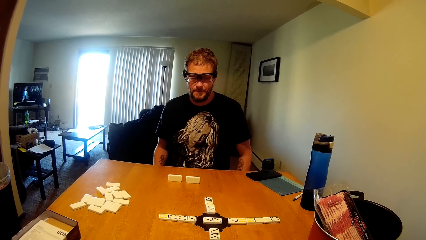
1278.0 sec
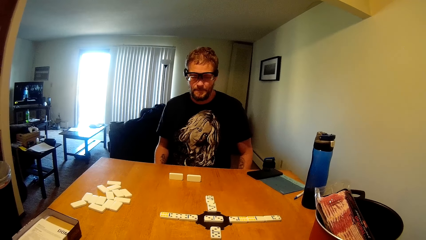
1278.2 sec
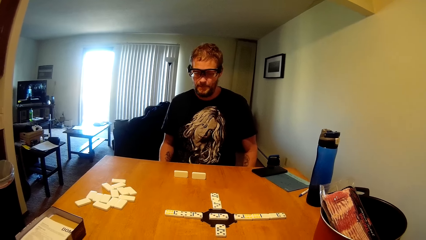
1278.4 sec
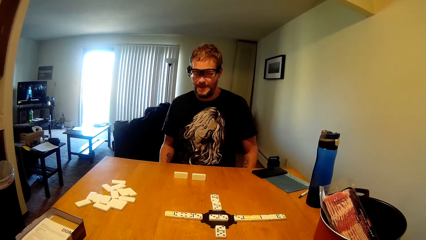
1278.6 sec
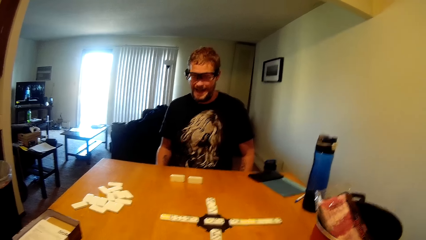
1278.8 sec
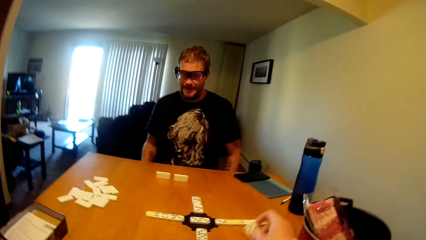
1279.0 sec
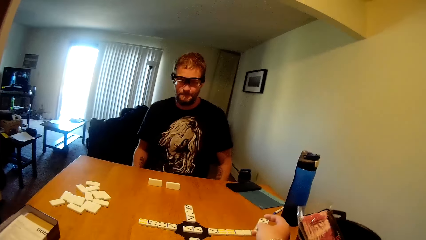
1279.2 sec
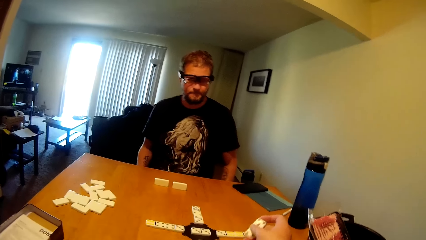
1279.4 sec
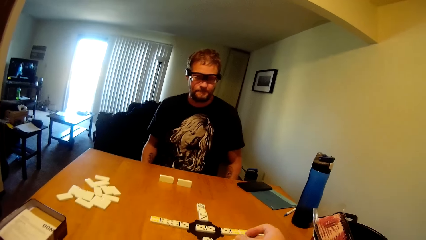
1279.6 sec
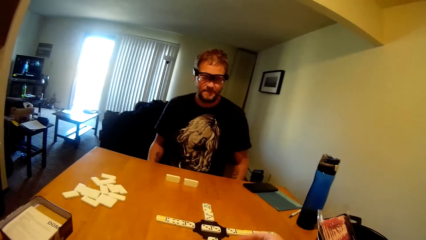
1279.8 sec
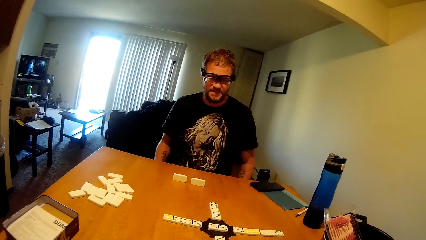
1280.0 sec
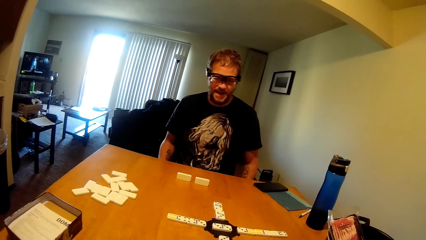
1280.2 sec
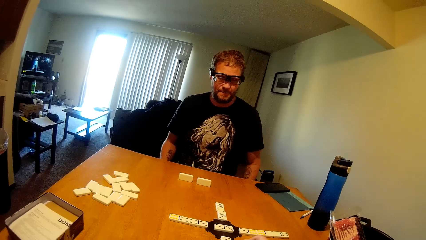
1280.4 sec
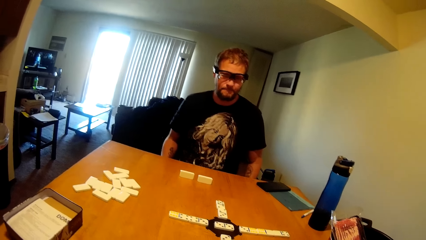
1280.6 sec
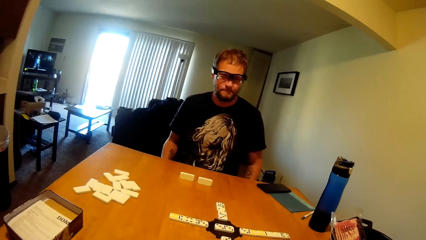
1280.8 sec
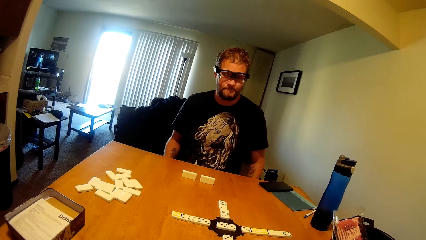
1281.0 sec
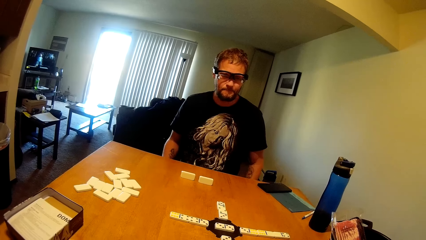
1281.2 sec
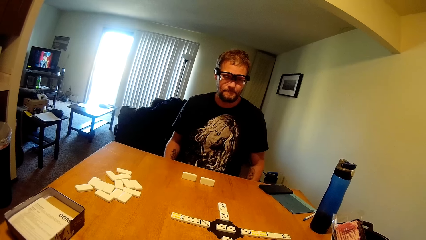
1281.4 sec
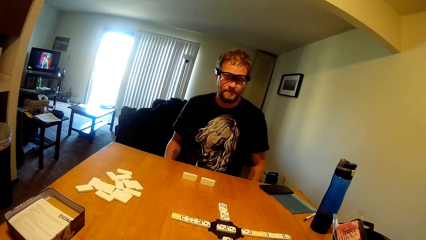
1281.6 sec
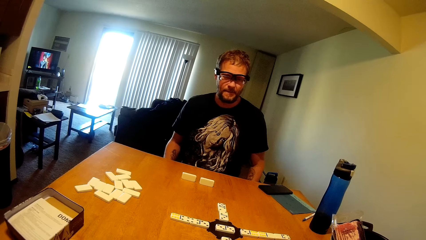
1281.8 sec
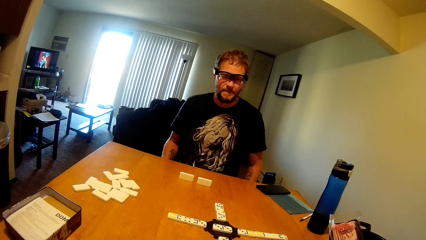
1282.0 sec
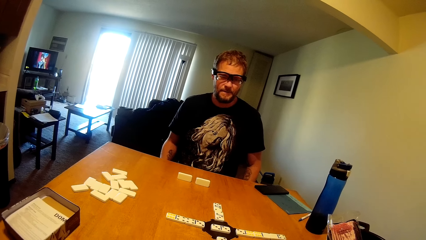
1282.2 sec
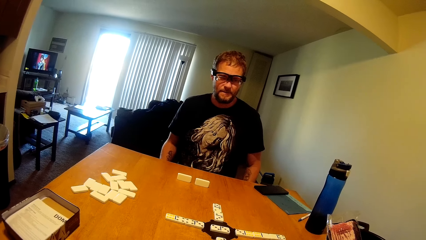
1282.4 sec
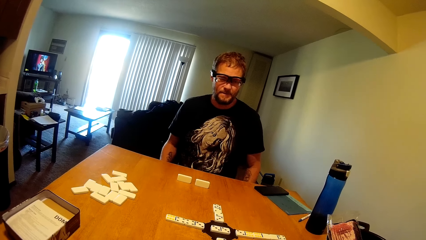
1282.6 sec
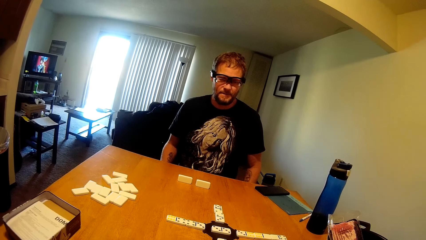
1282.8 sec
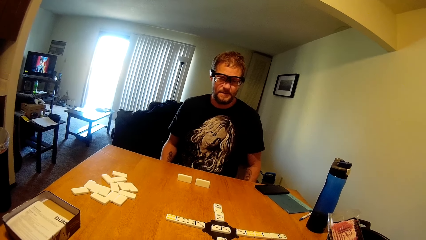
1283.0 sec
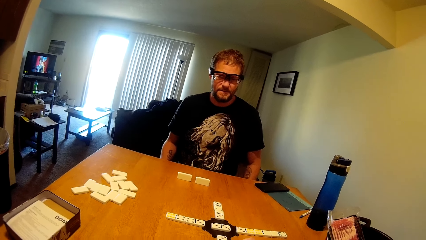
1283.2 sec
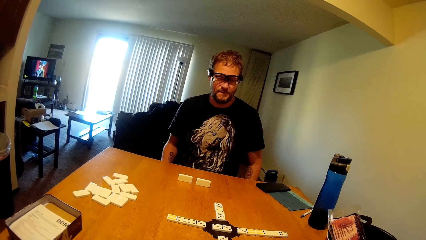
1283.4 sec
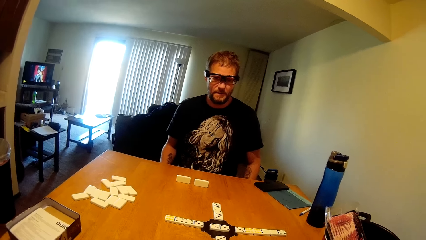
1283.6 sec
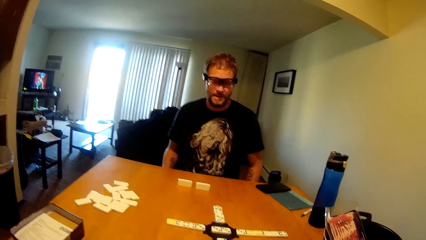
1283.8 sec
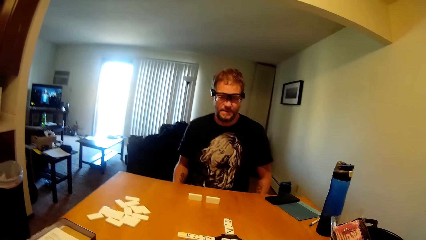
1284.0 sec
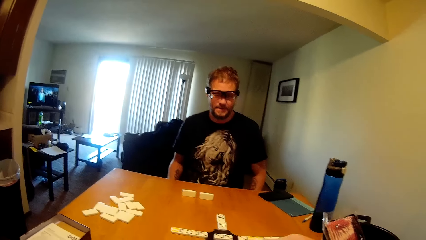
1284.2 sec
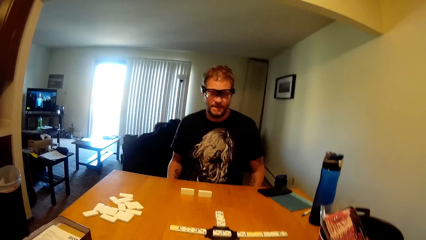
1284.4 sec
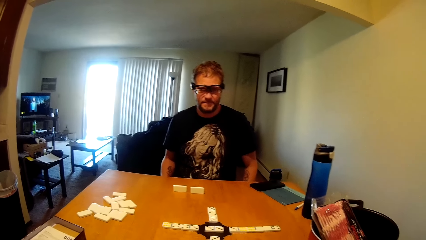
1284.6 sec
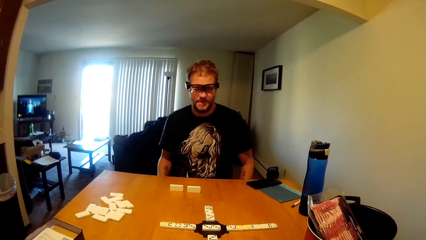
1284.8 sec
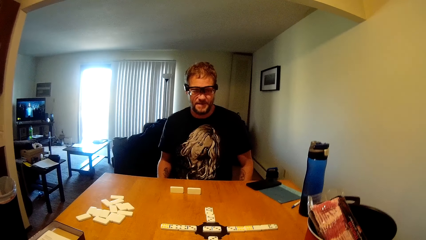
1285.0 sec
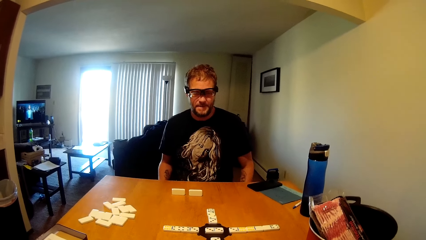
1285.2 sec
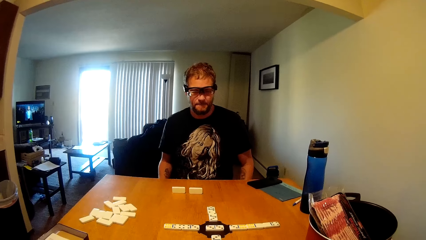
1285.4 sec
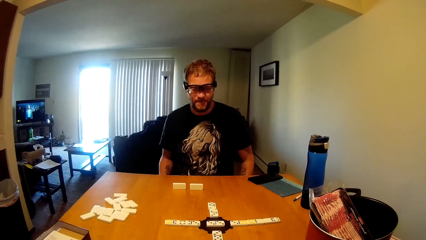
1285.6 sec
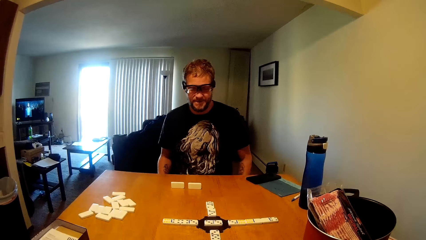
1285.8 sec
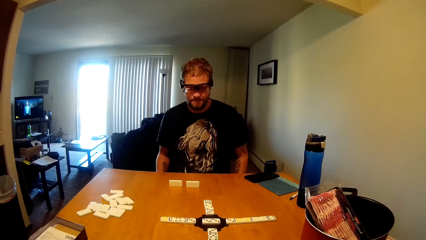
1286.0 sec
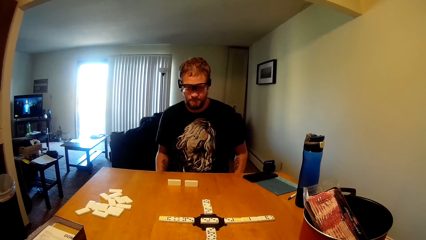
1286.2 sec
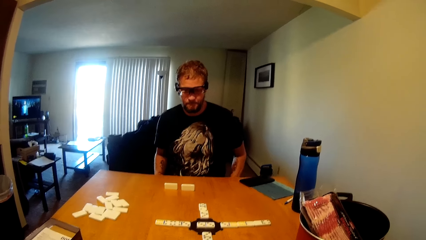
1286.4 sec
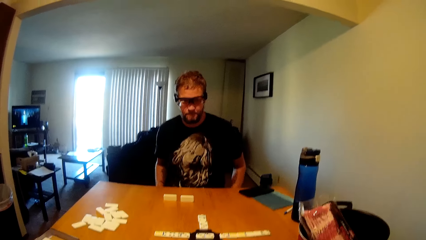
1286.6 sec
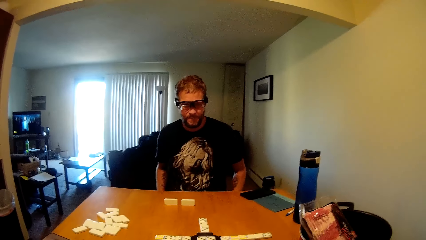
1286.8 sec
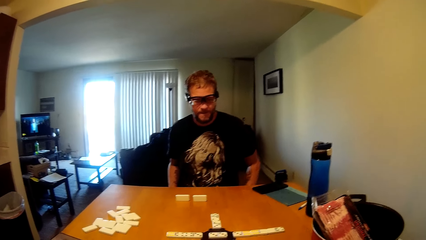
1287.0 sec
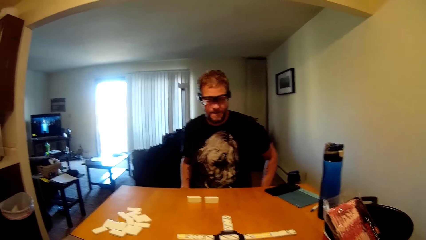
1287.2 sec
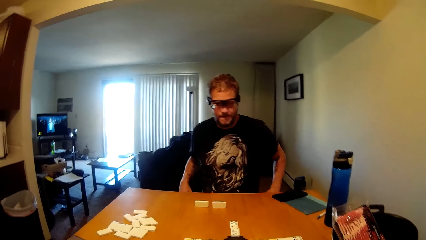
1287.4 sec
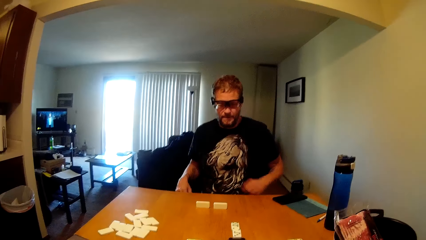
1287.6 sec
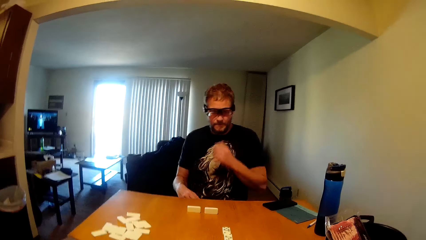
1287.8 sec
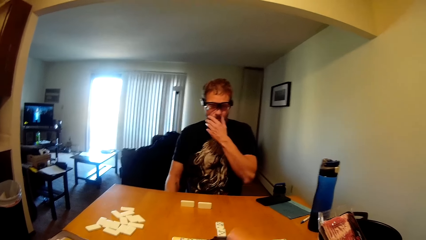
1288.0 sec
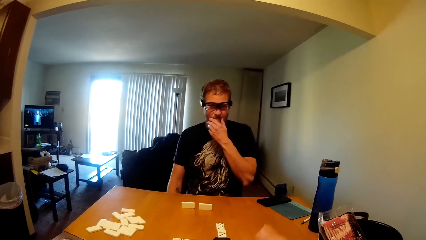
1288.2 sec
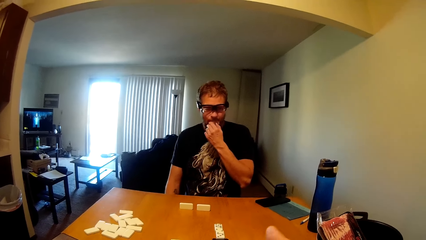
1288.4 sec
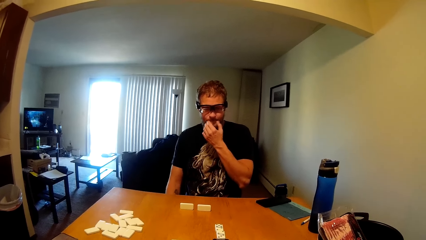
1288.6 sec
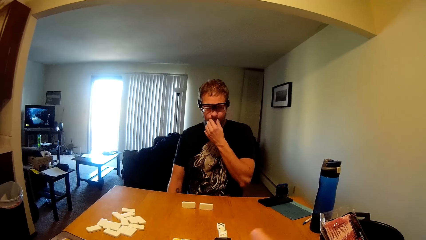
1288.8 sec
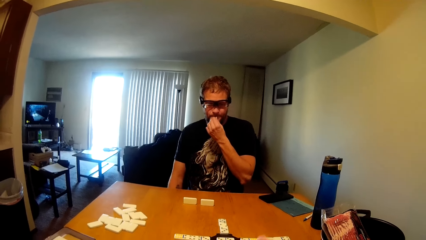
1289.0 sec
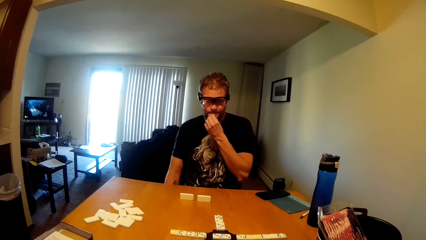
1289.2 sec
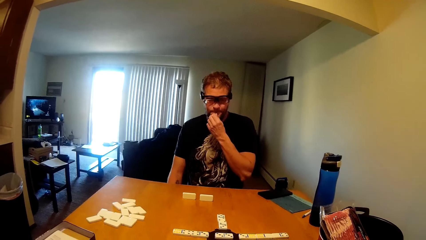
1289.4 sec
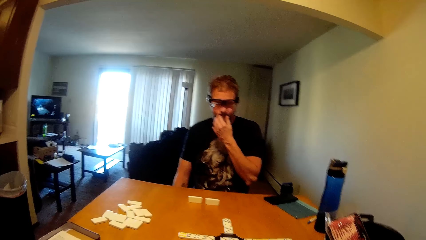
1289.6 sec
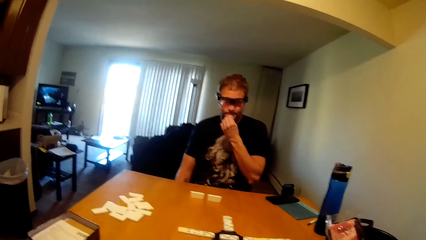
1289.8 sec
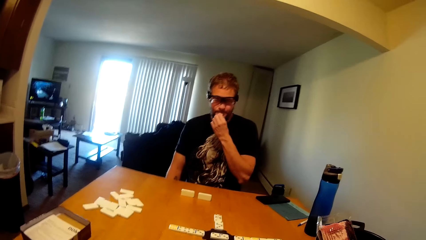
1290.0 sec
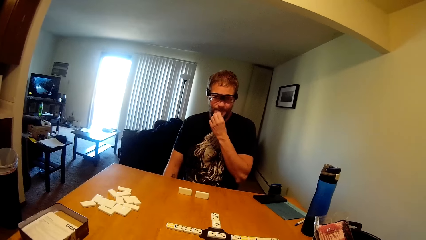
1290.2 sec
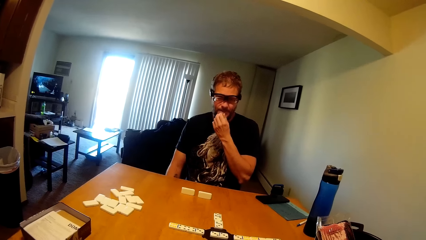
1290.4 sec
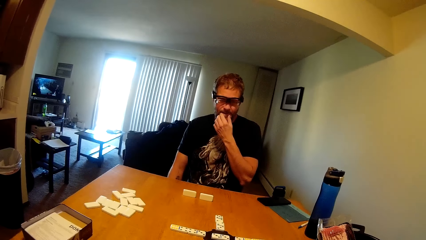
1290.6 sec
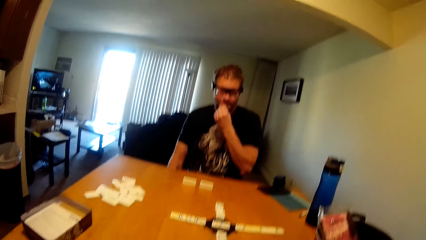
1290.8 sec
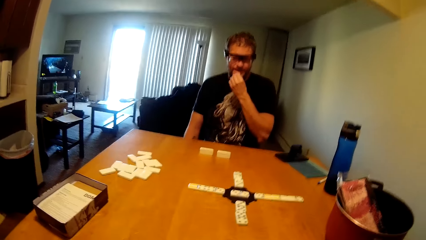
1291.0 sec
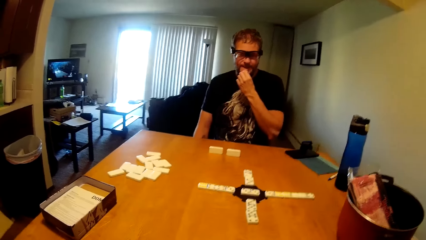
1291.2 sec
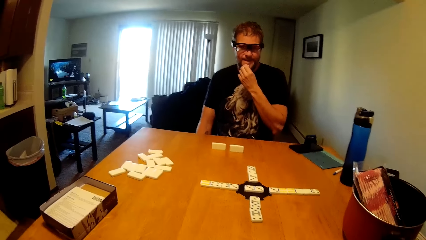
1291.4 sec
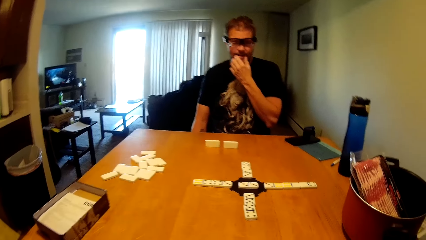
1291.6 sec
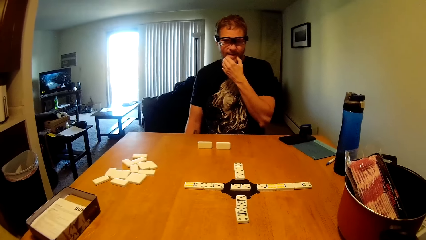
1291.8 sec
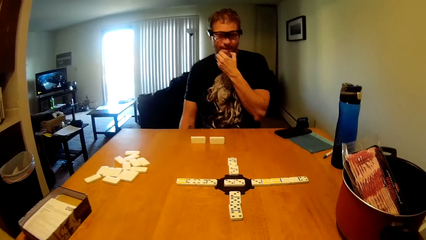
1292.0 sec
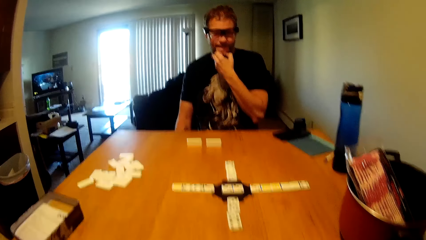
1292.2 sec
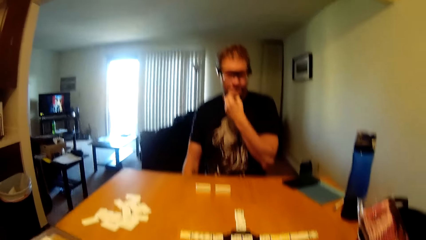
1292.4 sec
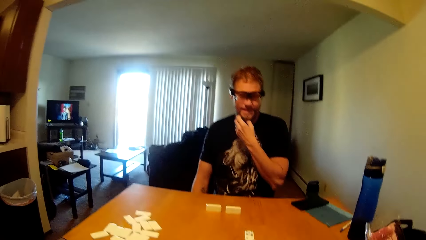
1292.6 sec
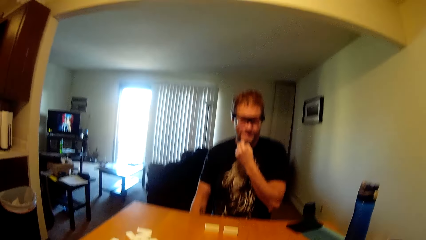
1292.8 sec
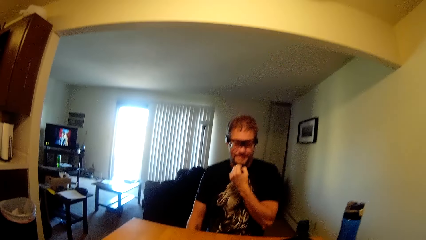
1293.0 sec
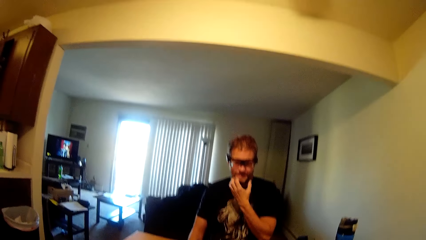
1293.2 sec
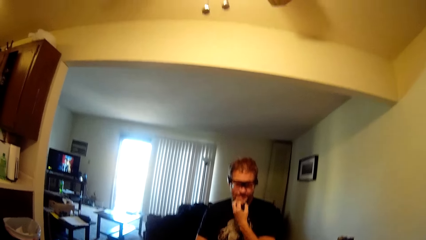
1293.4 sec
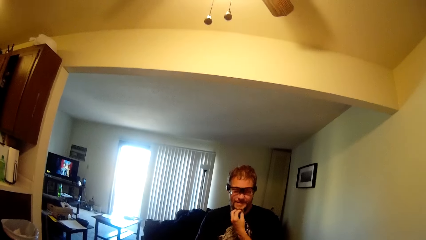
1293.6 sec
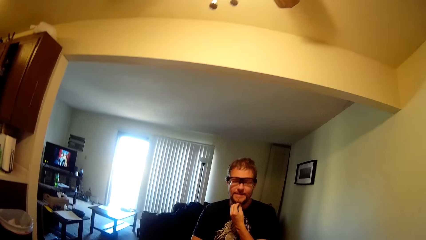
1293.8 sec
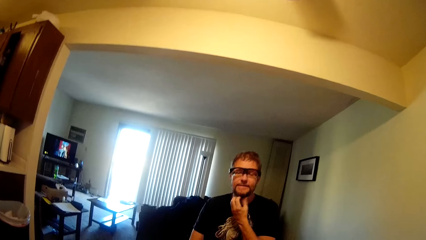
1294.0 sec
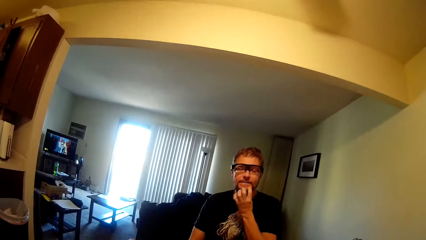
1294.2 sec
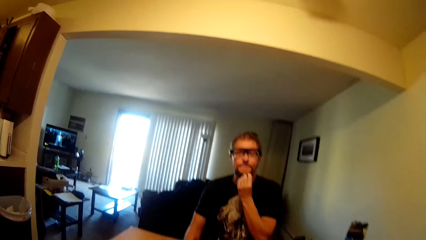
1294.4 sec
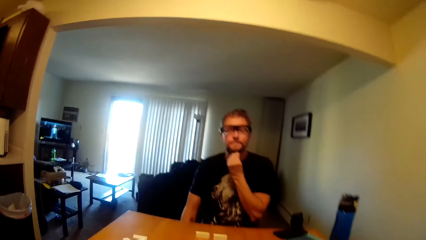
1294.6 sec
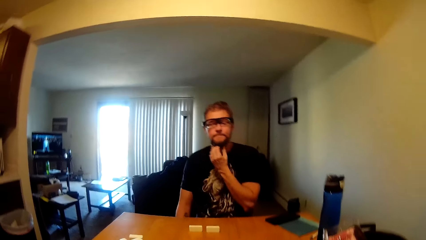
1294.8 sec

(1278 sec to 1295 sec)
The camera wearer displays the dominoes. They put down a dice. A man touches his chin.
